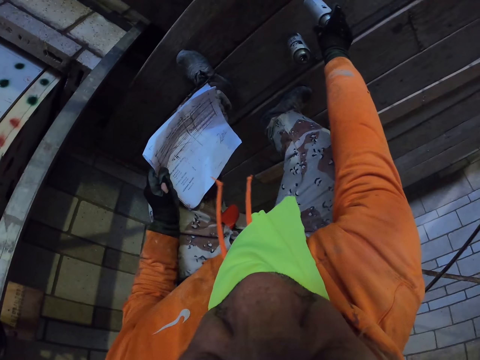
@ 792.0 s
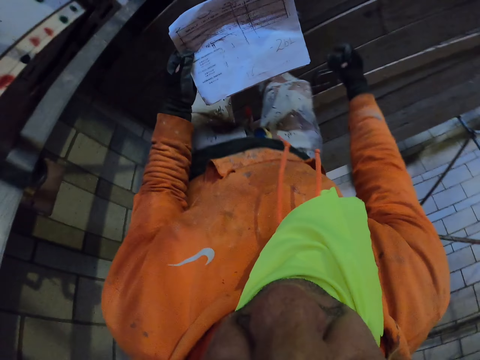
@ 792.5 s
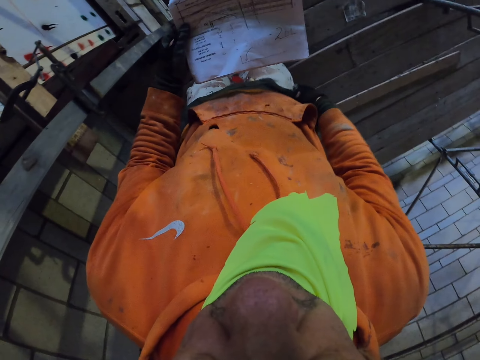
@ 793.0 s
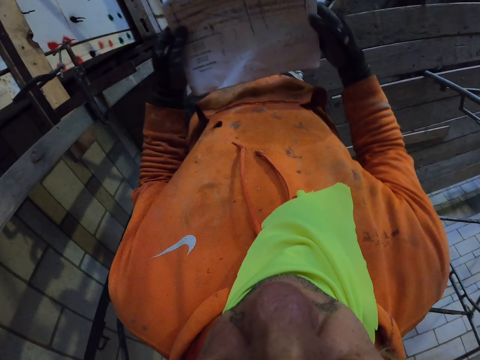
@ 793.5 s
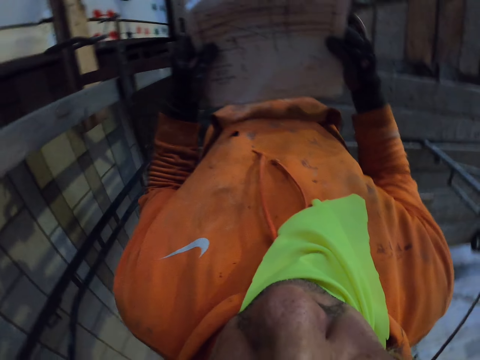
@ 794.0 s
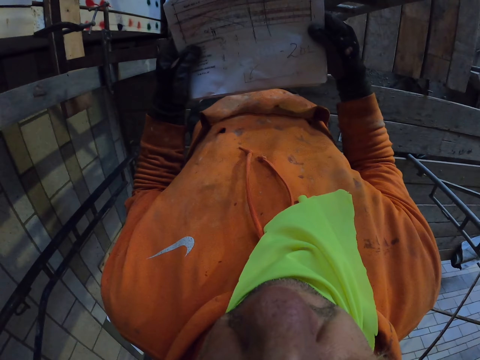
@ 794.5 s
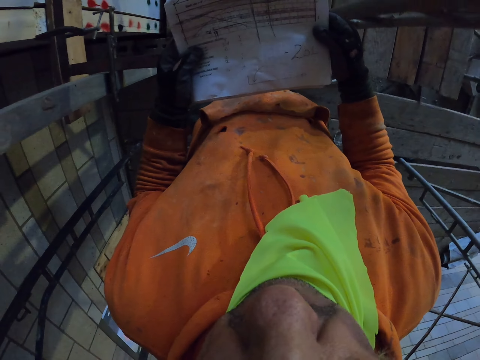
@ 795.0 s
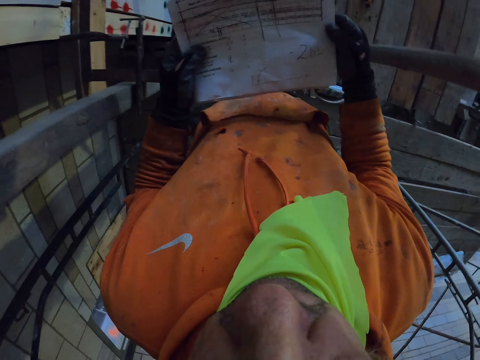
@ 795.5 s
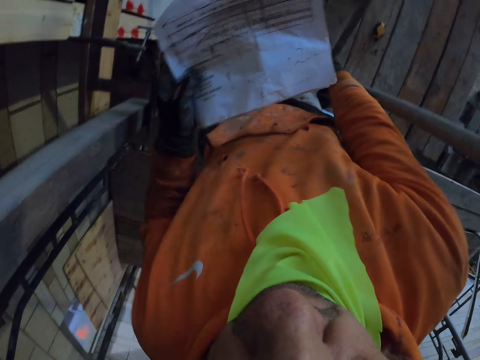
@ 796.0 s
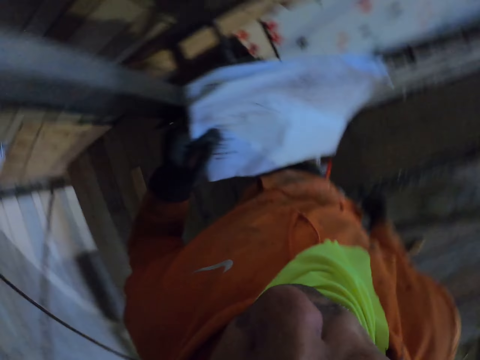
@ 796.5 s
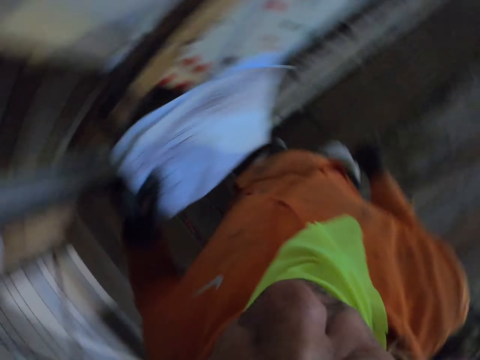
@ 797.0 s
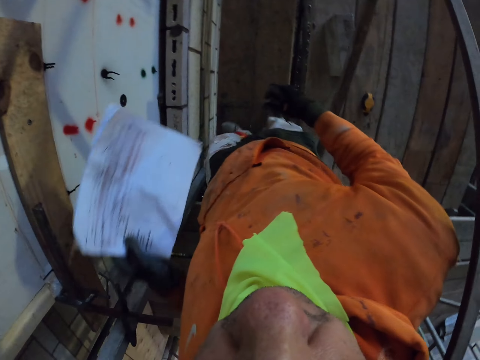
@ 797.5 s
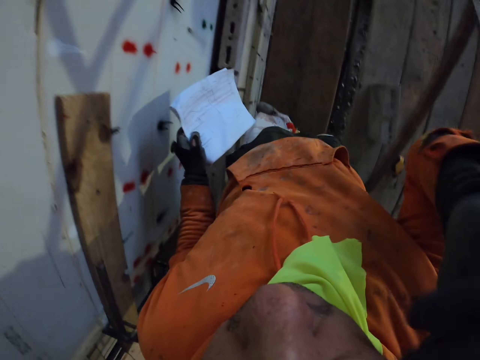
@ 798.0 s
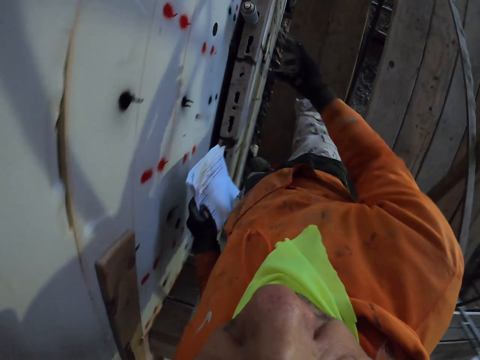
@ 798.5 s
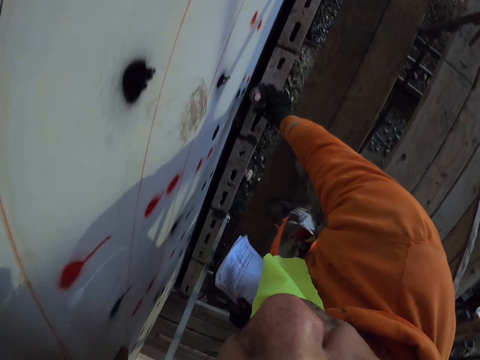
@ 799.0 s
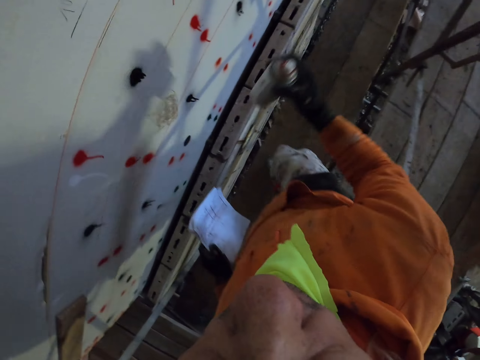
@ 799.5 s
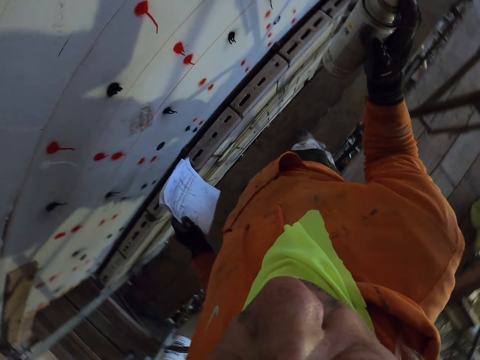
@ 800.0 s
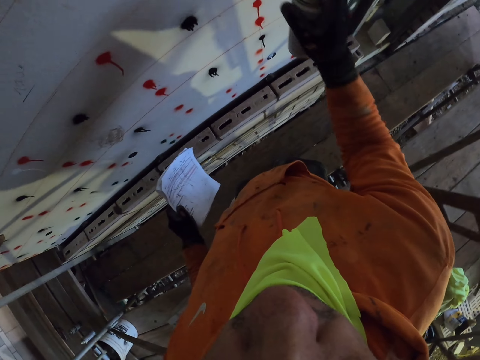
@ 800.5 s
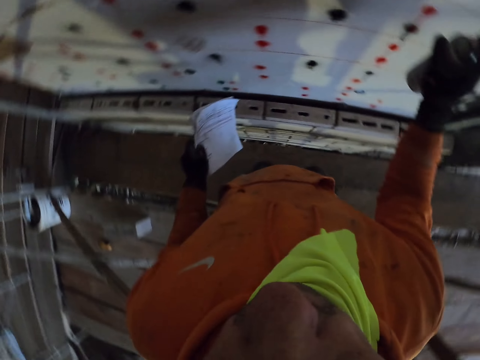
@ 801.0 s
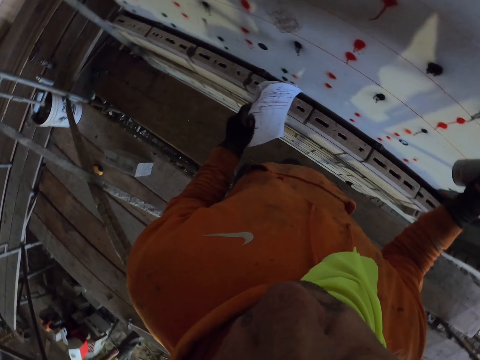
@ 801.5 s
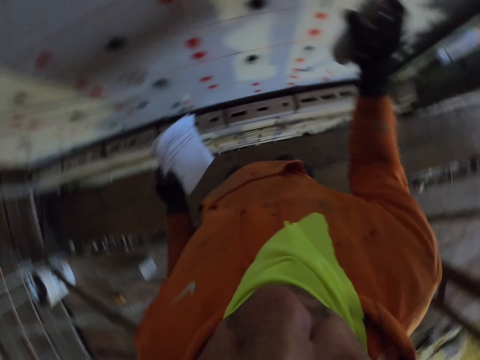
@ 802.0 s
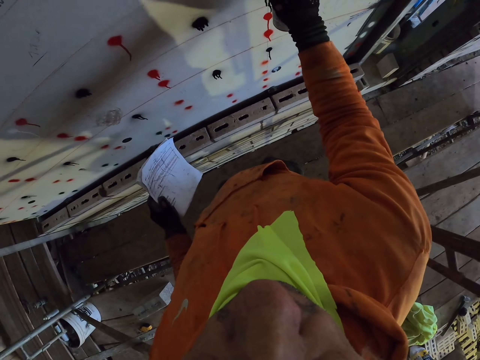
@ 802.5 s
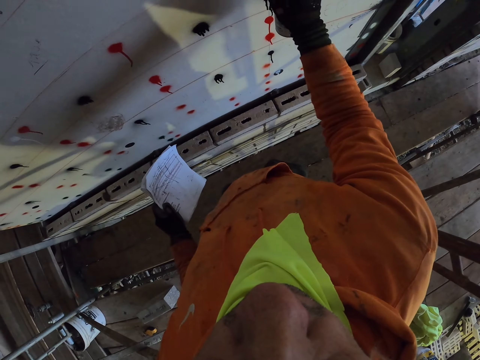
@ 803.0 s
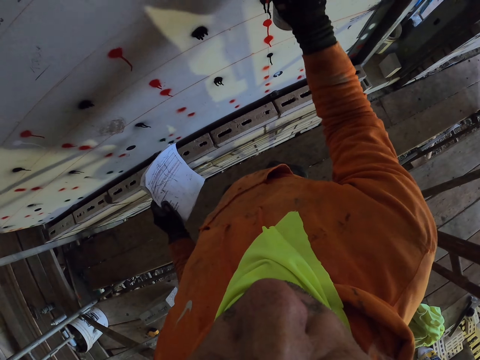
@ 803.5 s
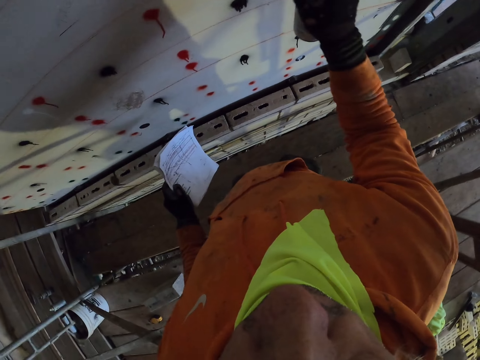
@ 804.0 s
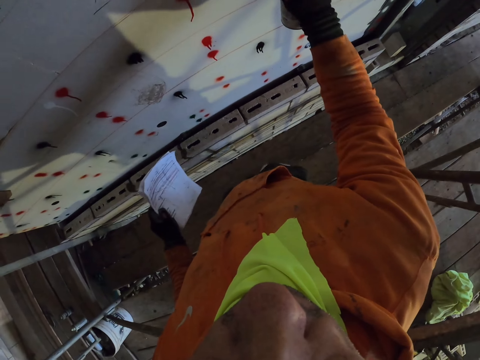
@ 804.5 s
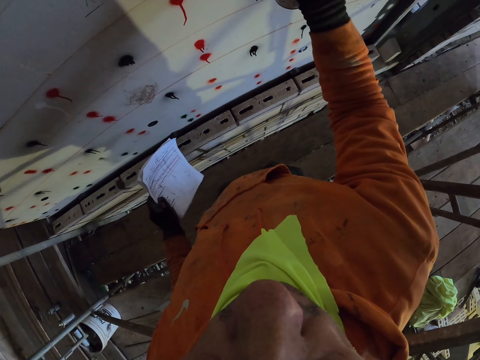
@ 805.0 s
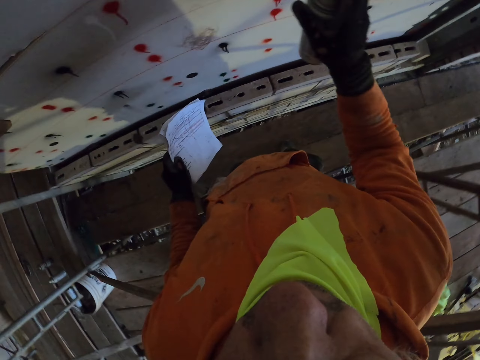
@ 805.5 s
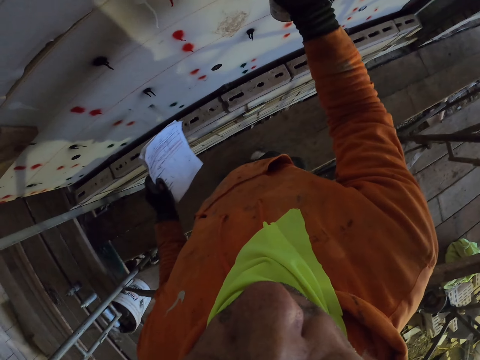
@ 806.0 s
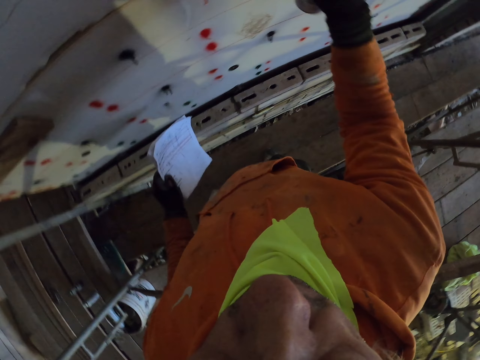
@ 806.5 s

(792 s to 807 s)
The camera wearer puts the spray on the scaffolding stand. They stand. They walk around the room. They pick up the spray. They spray the wall.

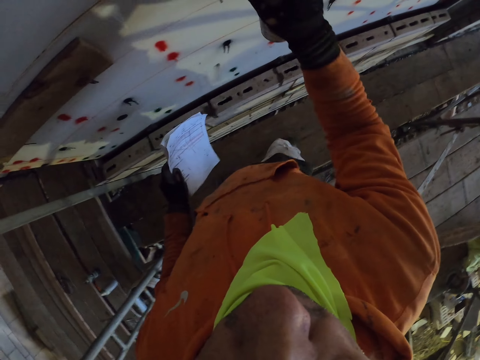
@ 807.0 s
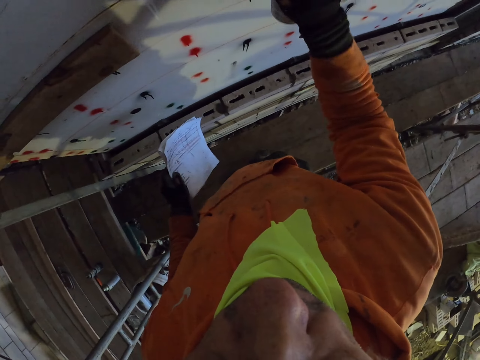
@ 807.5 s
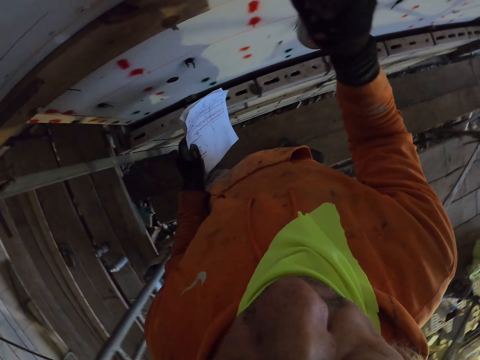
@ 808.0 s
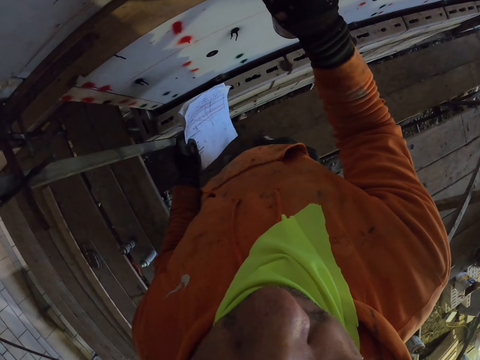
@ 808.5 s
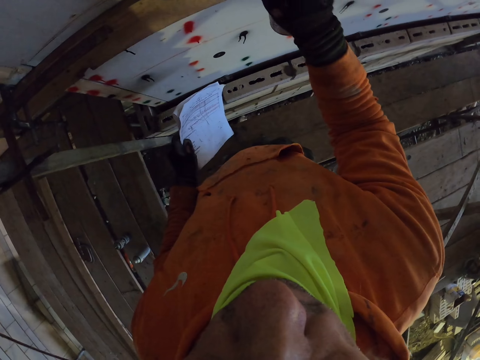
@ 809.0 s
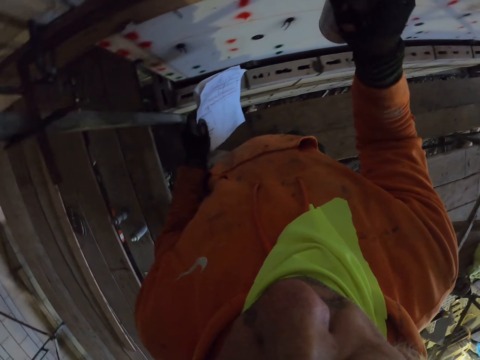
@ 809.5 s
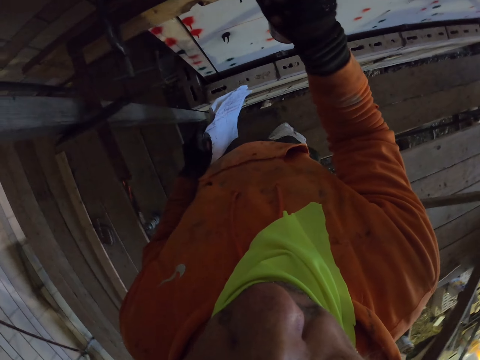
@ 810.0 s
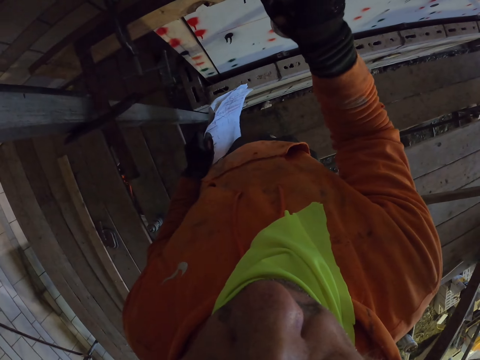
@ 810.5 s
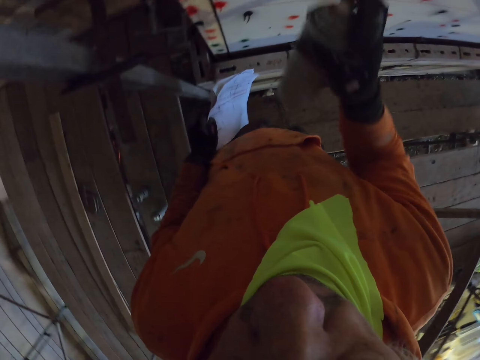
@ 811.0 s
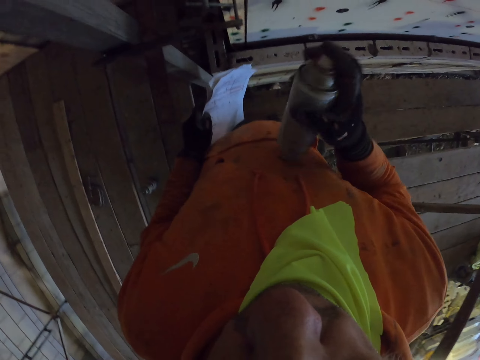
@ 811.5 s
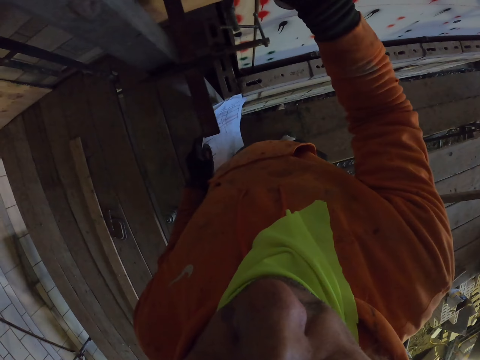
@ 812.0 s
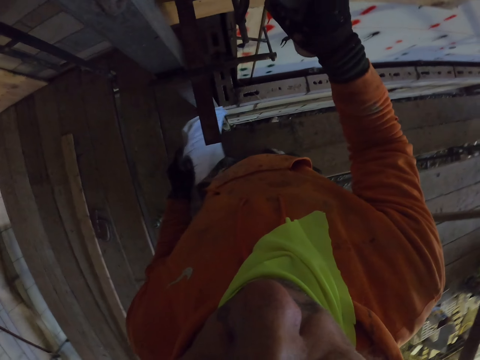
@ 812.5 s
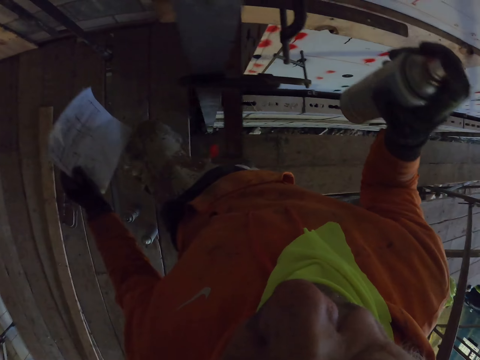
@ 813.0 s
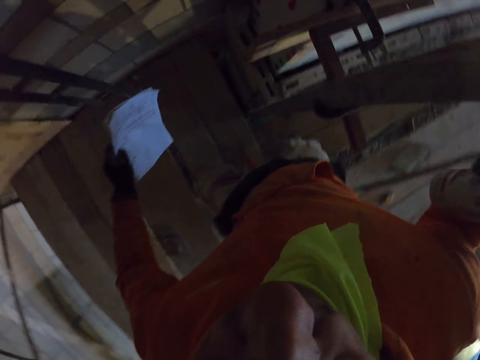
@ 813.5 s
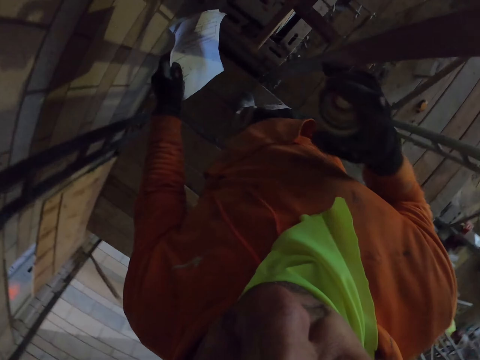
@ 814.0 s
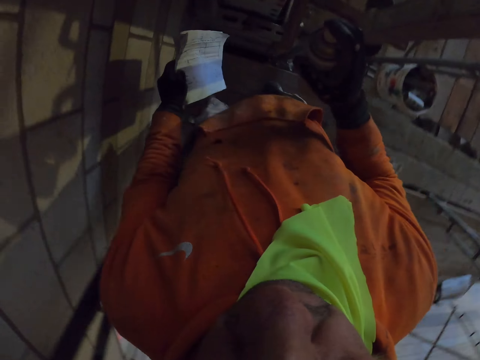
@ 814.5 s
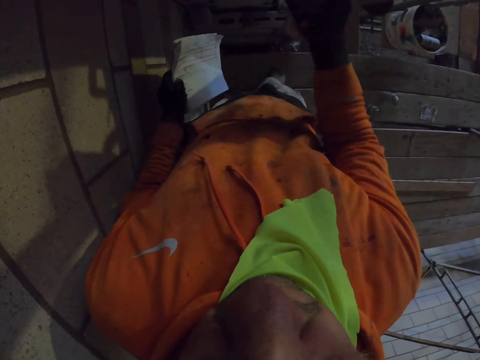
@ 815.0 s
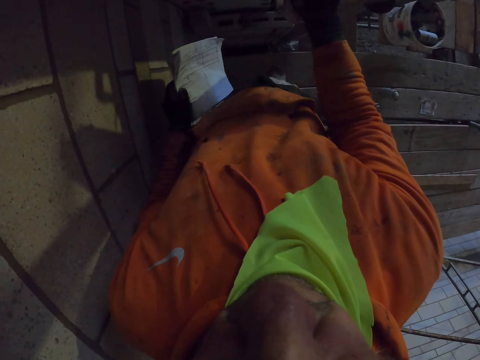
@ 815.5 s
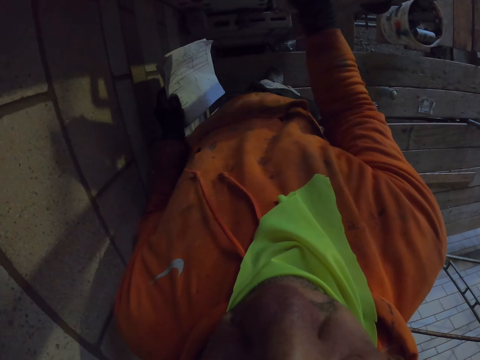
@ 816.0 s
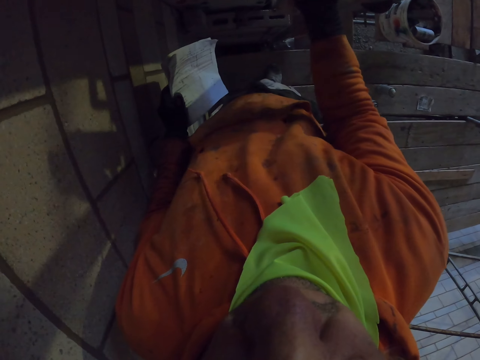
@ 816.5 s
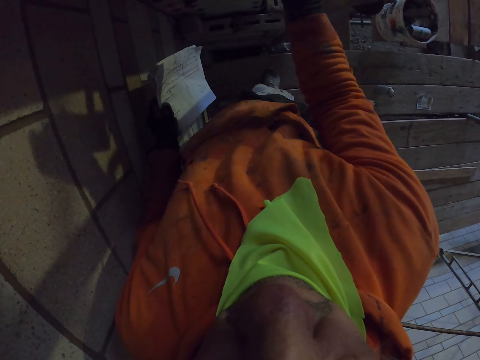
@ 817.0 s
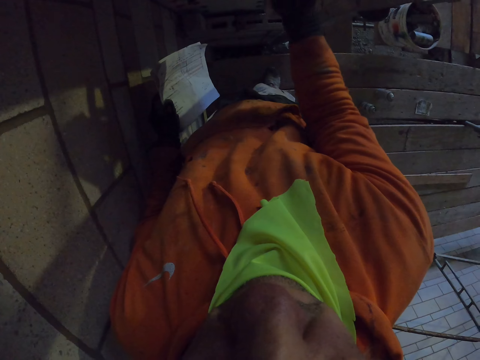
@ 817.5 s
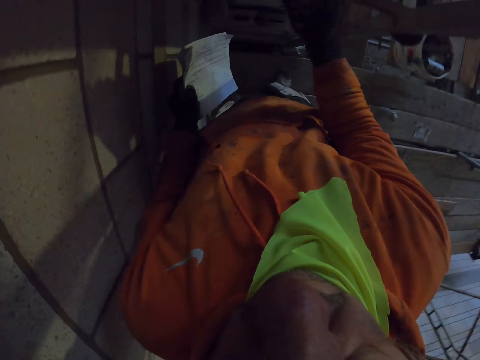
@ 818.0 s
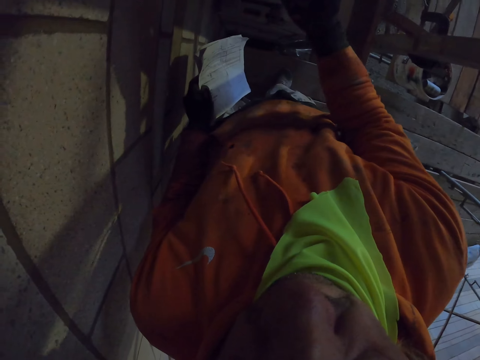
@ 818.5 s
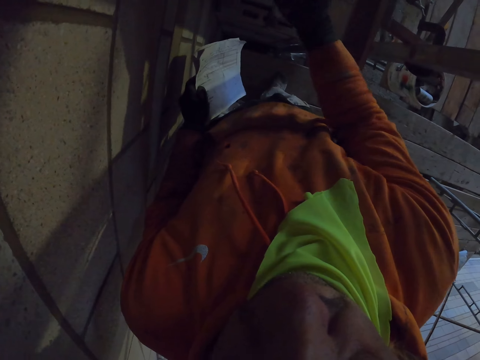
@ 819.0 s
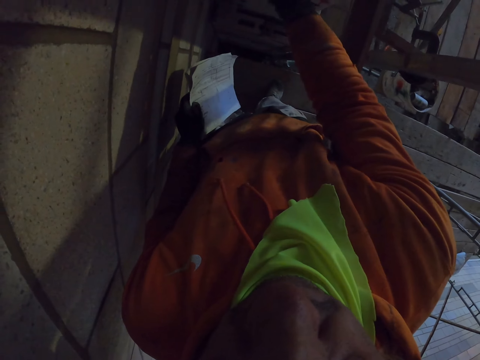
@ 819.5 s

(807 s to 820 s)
The camera wearer walks around the room. They spray the wall.
